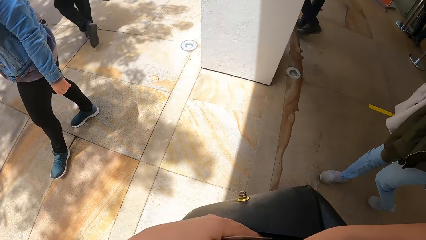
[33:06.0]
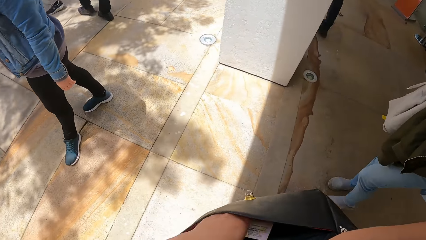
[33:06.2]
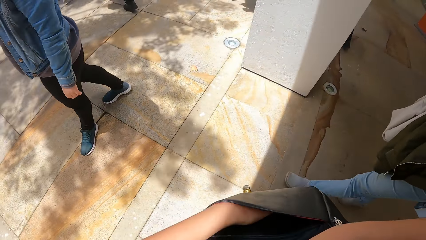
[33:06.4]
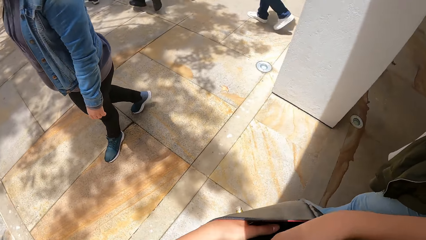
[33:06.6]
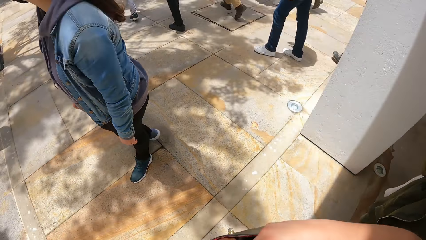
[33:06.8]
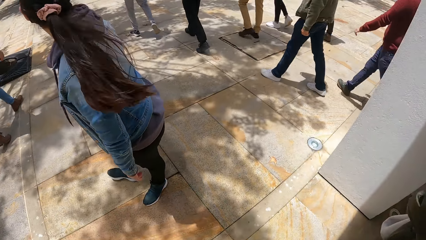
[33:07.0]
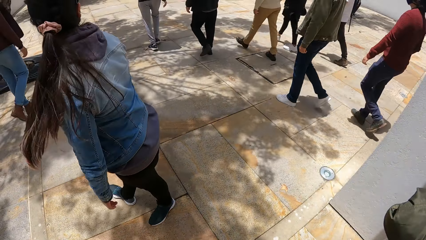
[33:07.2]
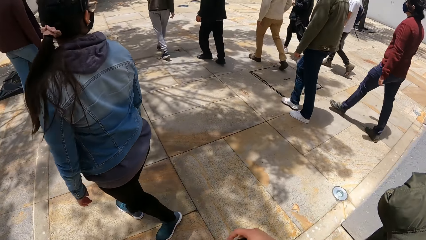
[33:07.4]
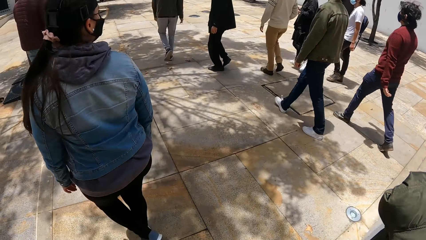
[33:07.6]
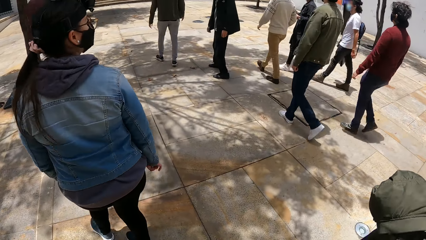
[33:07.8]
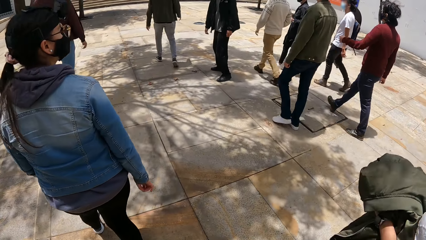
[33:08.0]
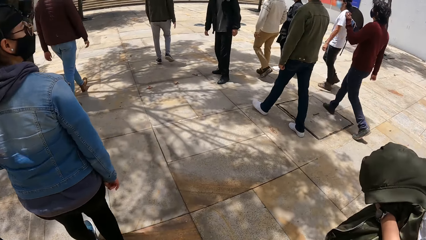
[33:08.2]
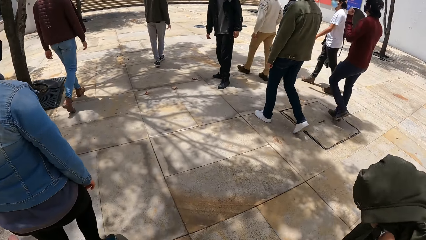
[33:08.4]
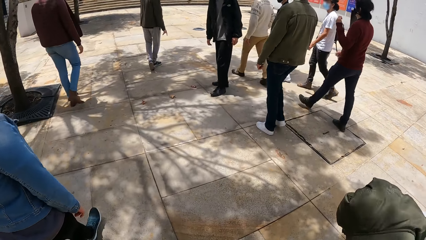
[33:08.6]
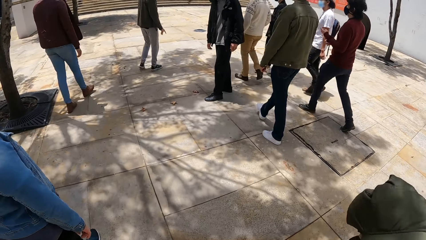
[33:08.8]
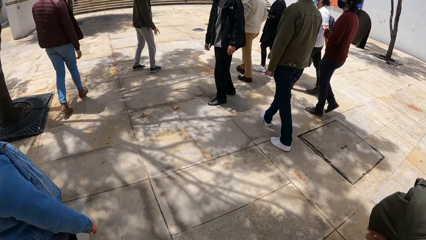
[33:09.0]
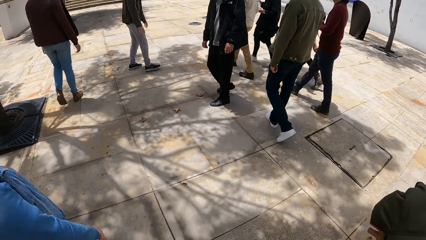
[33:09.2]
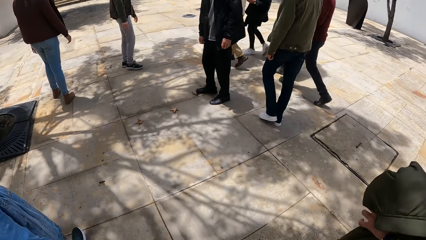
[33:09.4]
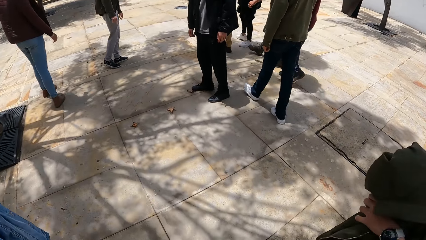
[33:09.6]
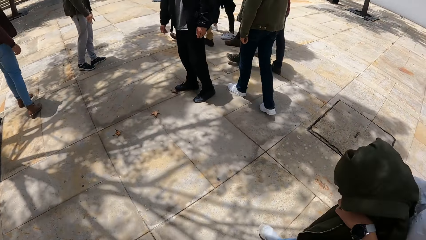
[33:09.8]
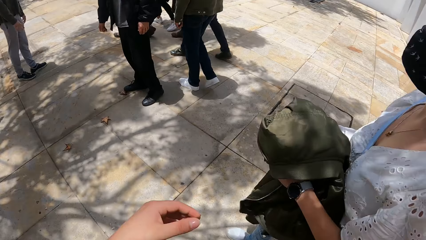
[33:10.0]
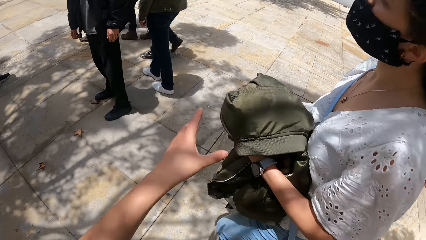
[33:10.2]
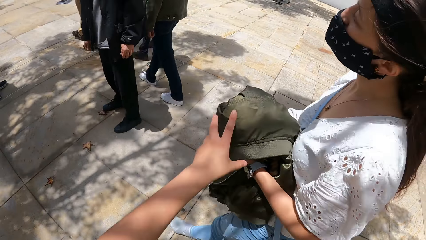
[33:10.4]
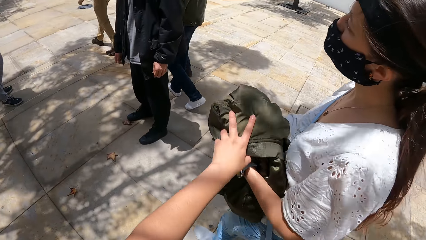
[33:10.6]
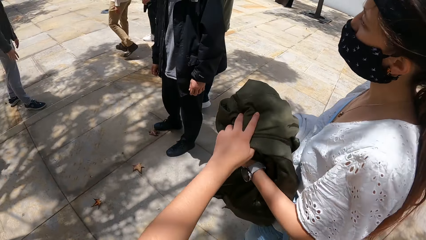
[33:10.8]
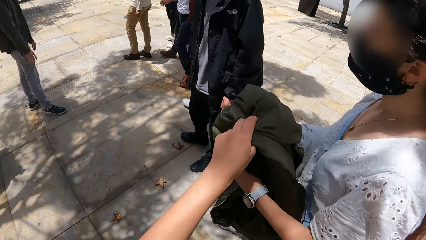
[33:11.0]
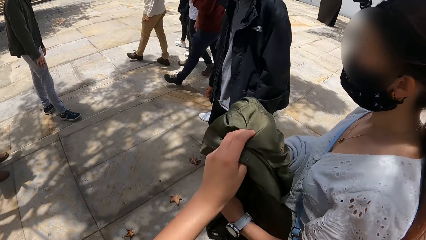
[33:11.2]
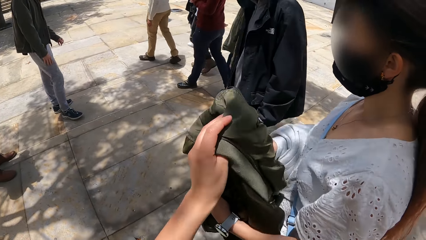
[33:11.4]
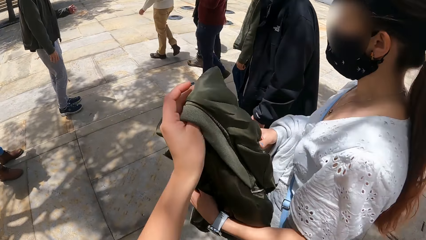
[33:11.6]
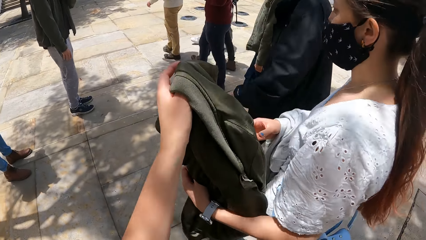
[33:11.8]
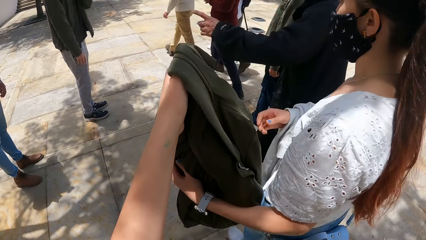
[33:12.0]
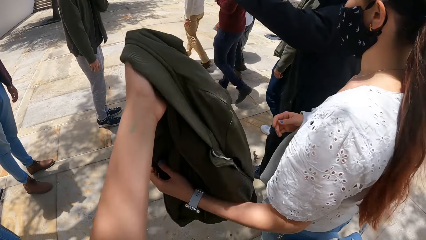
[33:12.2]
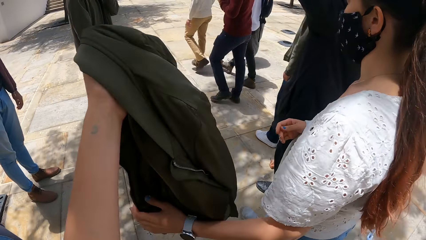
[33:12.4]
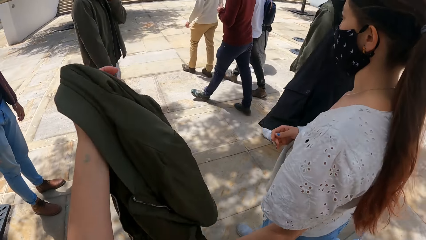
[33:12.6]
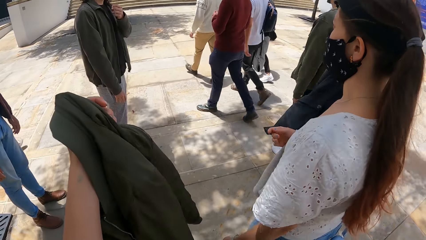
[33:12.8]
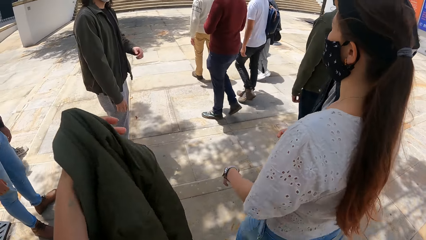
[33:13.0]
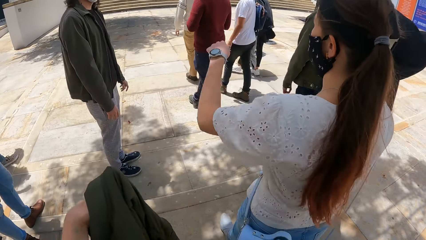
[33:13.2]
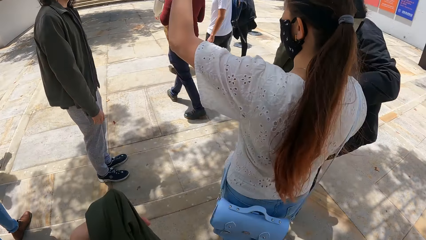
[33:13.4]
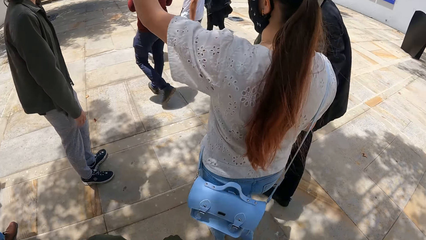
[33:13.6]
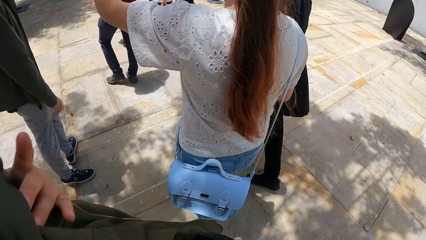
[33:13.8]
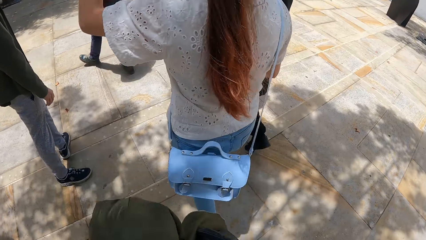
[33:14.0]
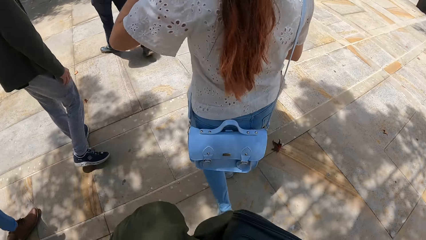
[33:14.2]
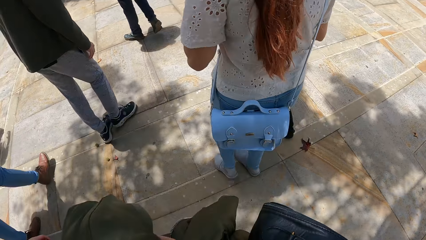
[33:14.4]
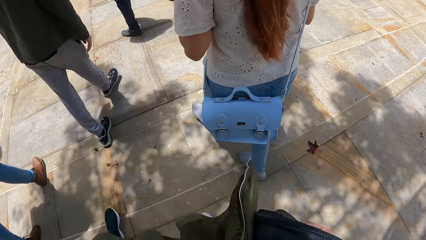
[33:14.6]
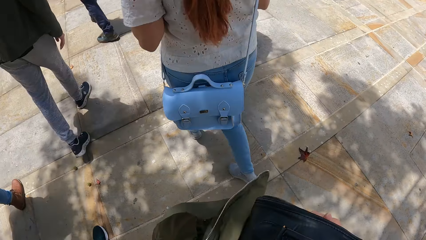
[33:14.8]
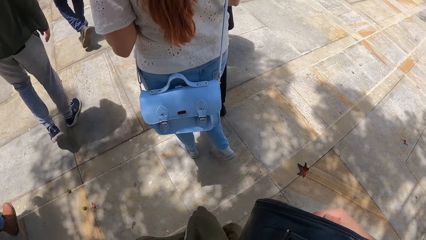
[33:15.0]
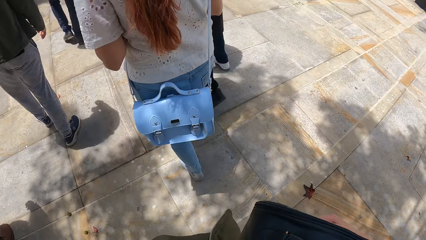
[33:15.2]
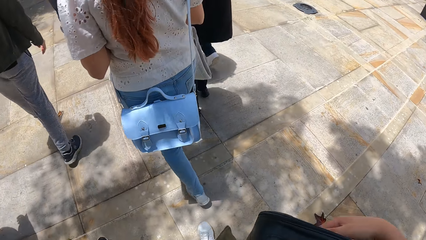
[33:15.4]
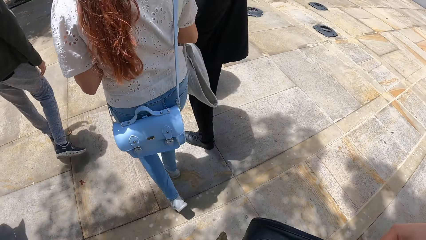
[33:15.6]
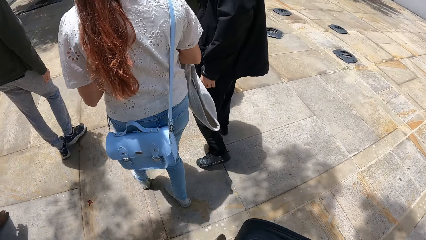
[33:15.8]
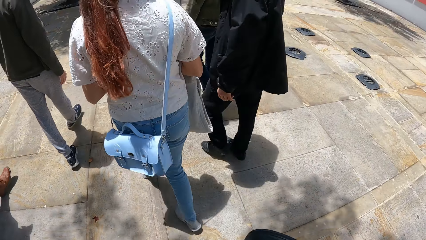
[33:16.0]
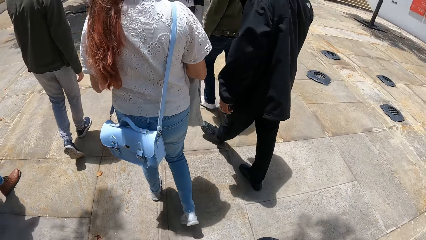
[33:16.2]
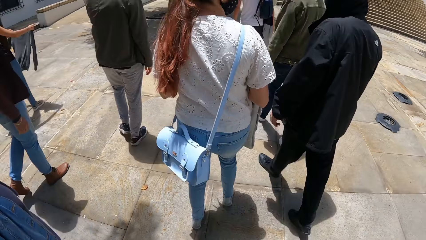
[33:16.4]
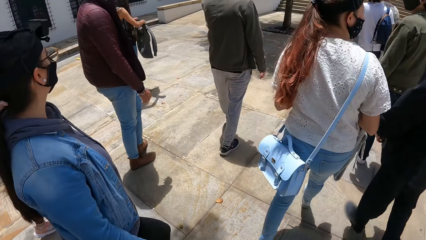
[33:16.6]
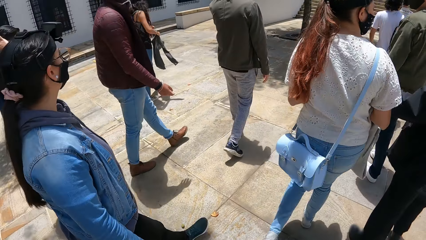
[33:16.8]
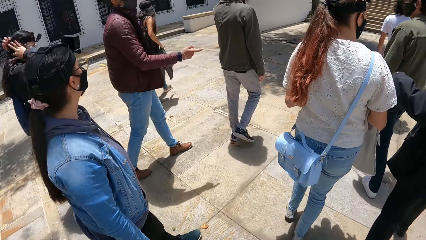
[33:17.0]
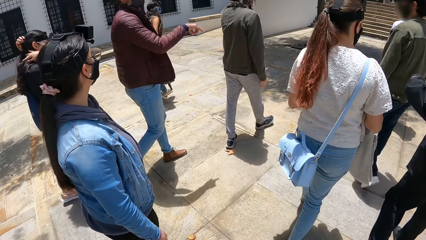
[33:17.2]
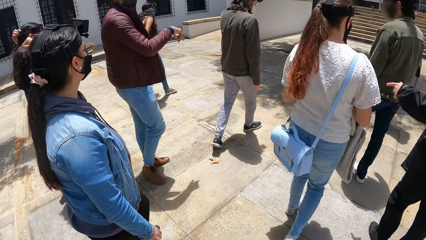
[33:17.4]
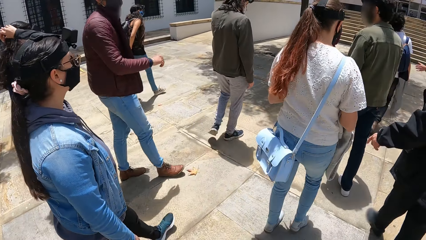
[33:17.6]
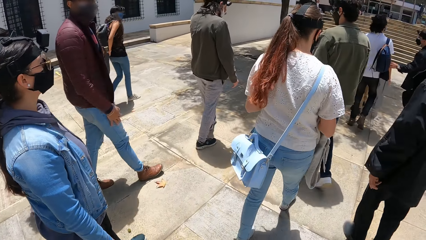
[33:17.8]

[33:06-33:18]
The camera wearer places a card in her right hand in the pocket of the bag. She takes the jacket from a woman with her left hand. The woman points up with her left hand. The camera wearer walks on the road. A man interacts with the woman.

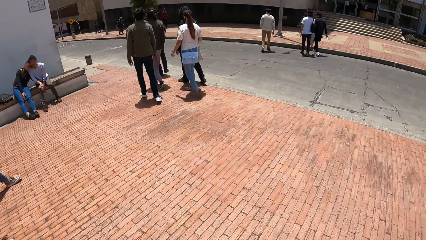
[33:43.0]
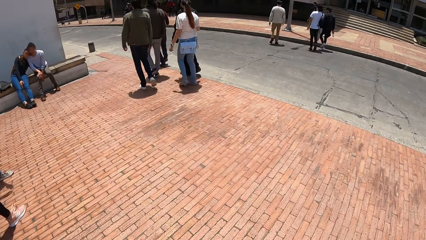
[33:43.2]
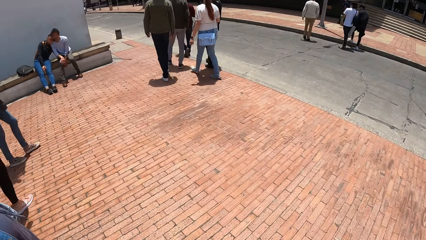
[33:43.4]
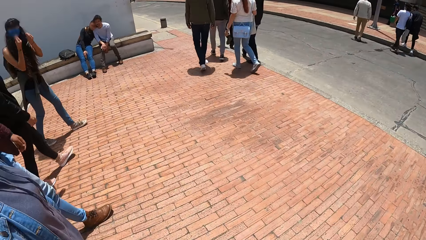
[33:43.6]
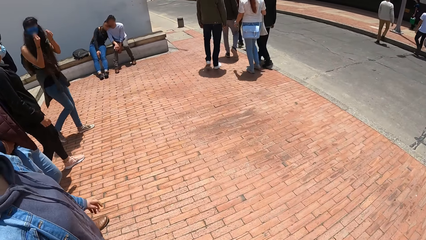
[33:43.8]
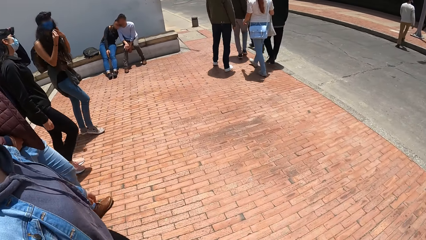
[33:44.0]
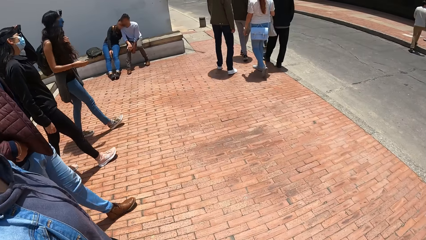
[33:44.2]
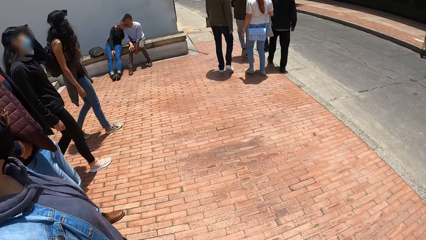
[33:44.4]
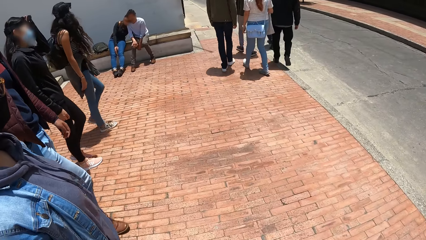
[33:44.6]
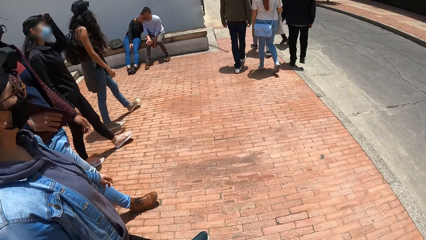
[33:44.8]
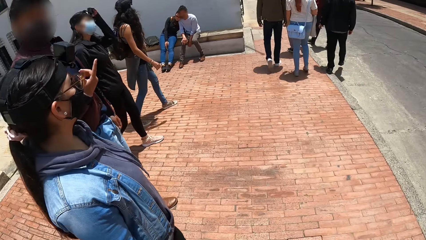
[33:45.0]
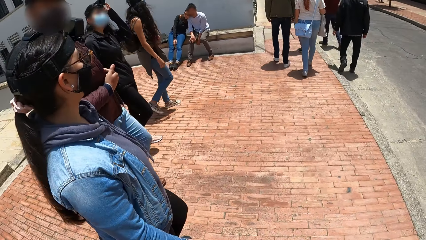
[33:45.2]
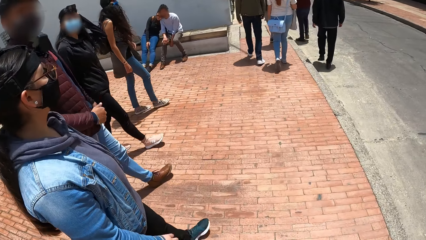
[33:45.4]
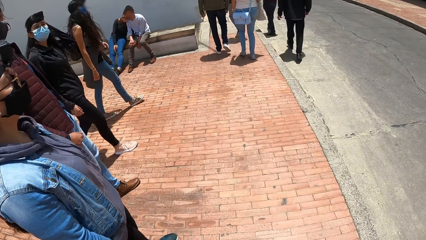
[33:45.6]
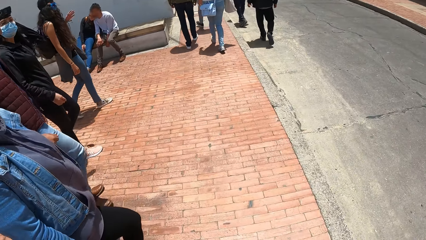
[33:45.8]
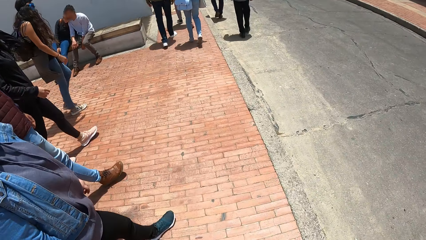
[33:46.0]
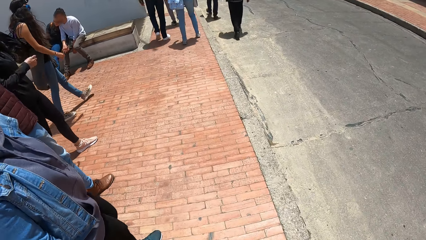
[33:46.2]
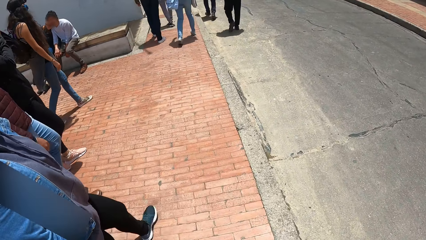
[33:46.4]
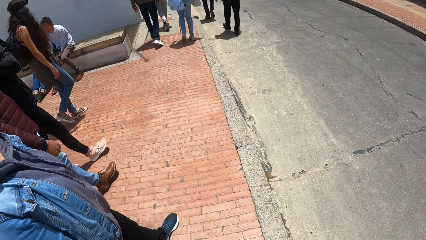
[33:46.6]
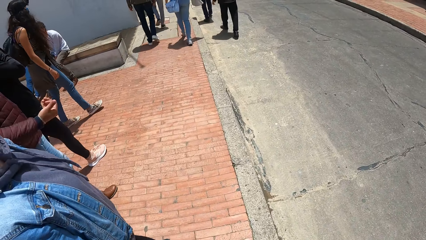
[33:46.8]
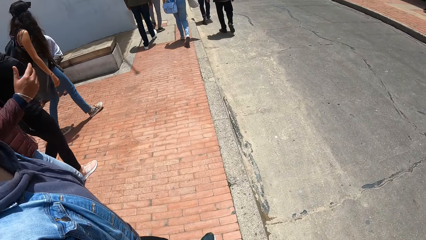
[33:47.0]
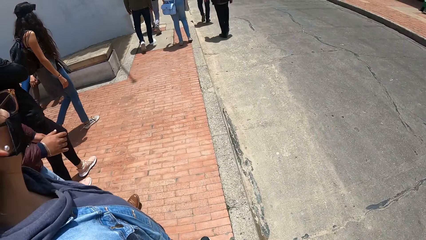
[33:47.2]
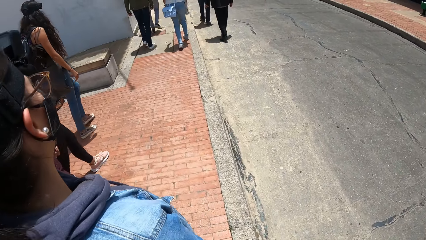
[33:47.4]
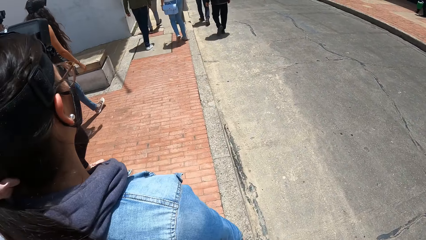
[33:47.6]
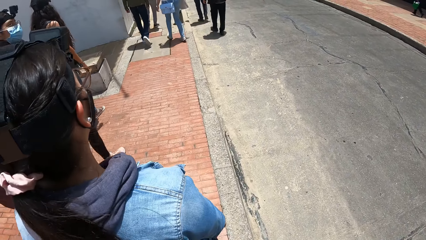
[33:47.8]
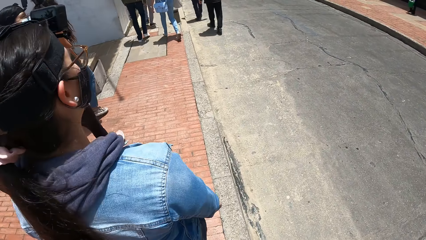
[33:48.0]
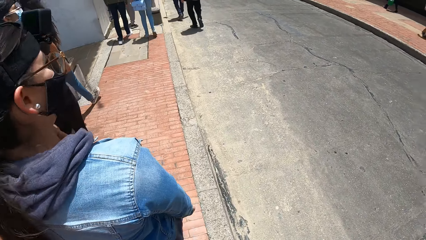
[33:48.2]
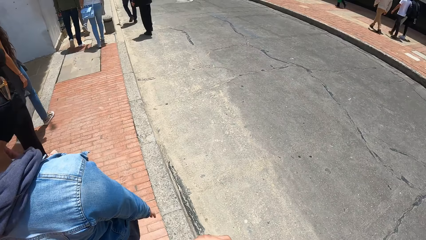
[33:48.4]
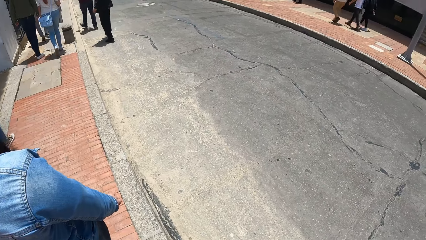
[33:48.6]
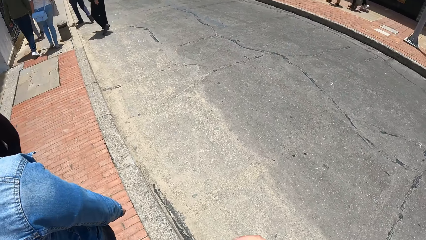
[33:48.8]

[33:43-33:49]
A woman touches a camera on her head with her left hand.
